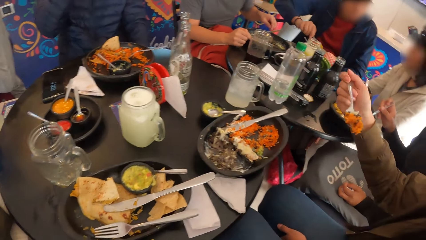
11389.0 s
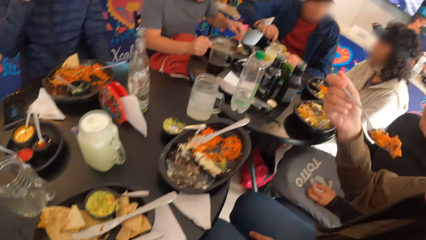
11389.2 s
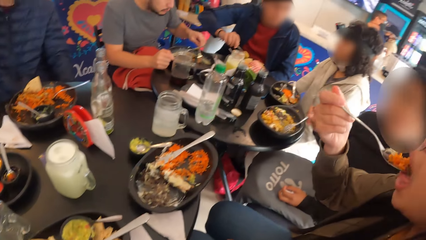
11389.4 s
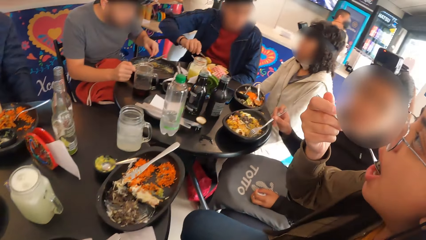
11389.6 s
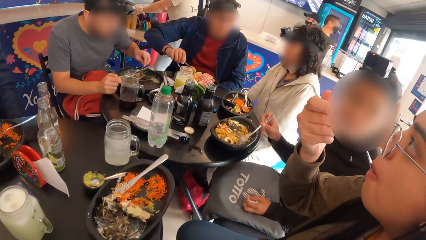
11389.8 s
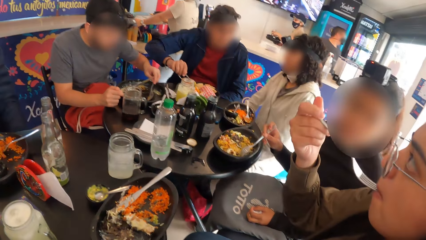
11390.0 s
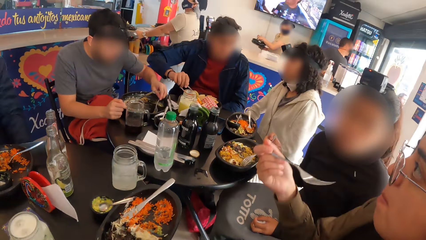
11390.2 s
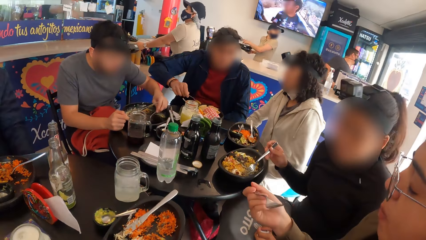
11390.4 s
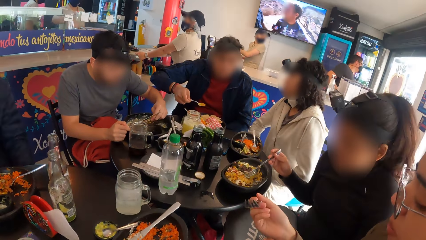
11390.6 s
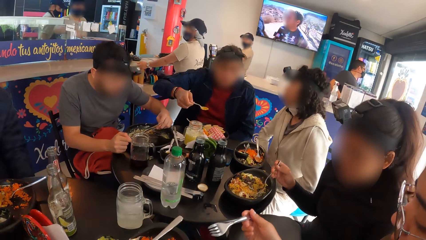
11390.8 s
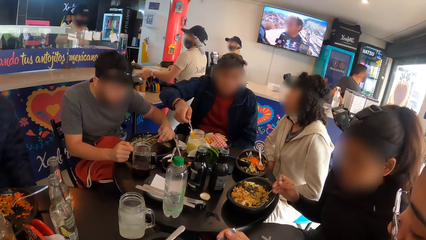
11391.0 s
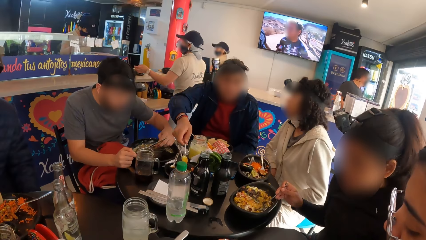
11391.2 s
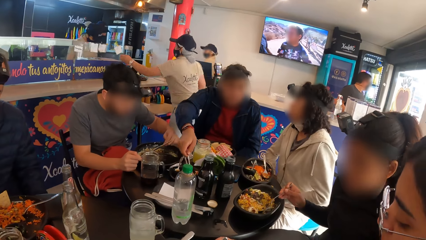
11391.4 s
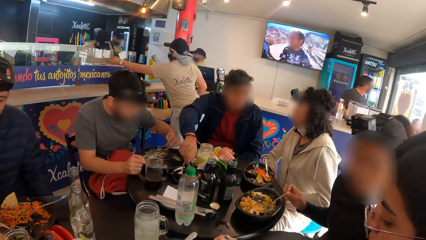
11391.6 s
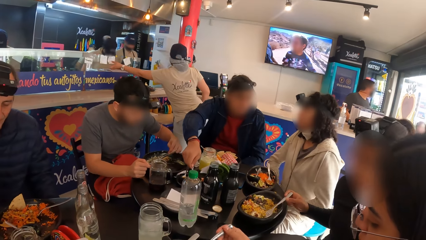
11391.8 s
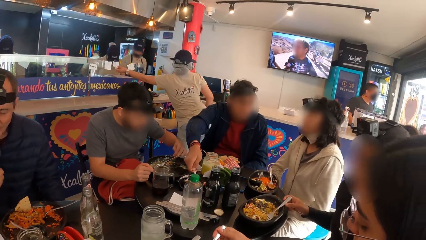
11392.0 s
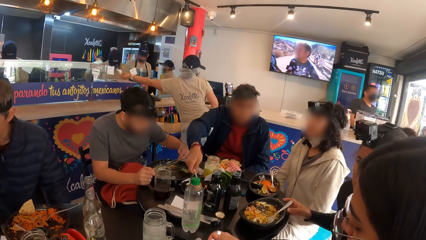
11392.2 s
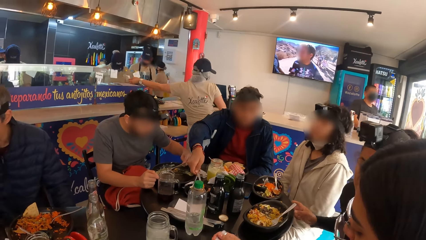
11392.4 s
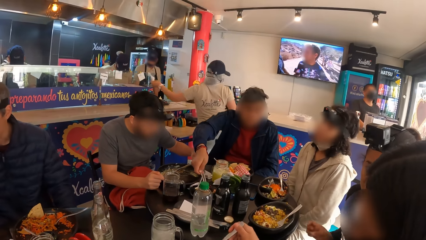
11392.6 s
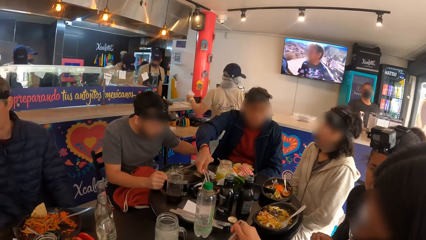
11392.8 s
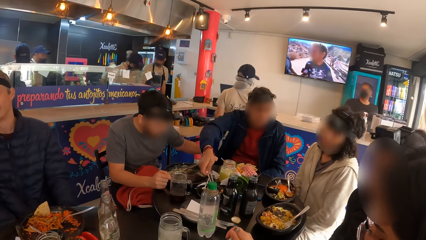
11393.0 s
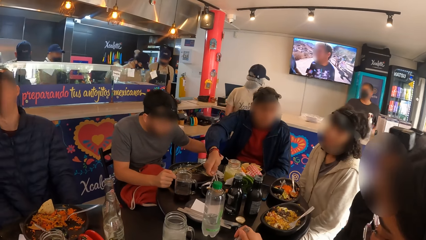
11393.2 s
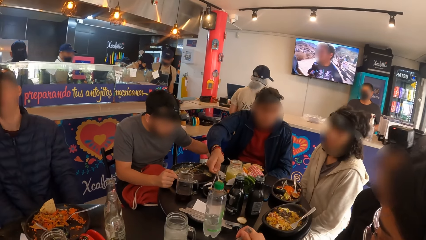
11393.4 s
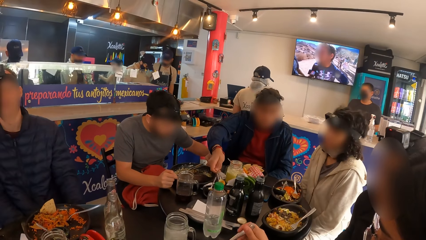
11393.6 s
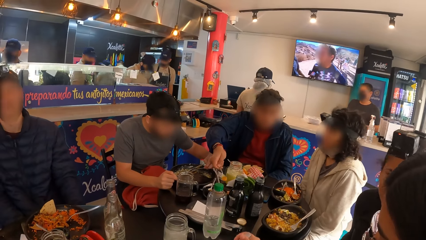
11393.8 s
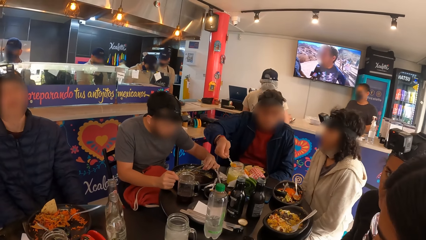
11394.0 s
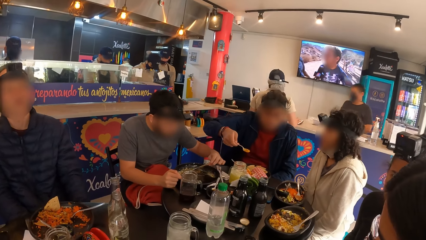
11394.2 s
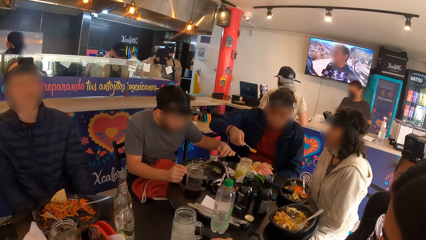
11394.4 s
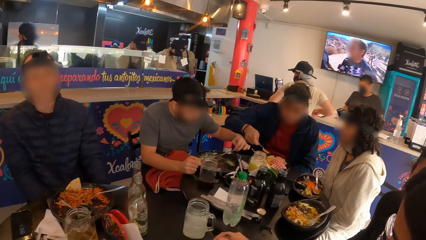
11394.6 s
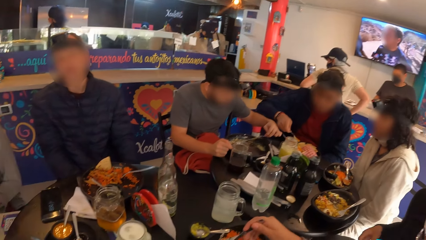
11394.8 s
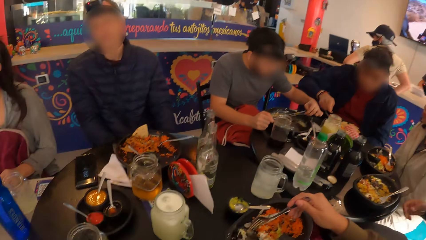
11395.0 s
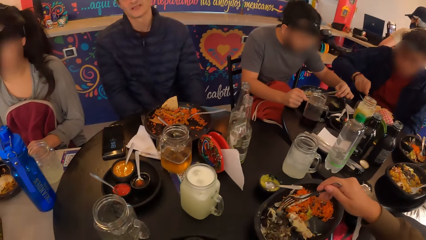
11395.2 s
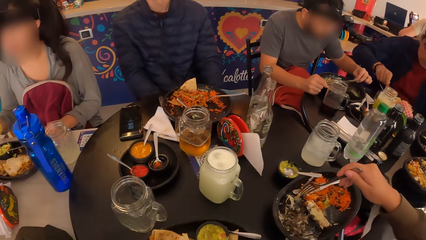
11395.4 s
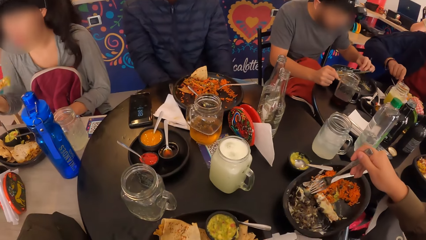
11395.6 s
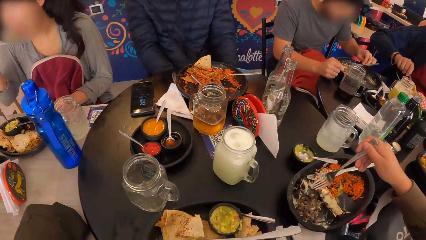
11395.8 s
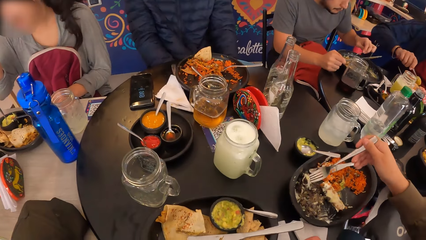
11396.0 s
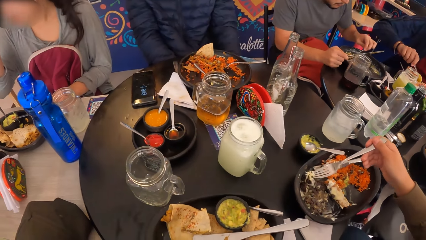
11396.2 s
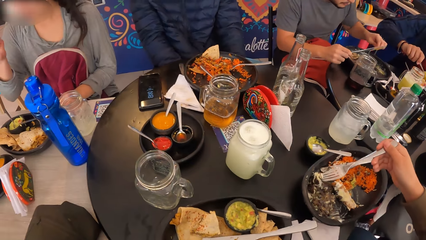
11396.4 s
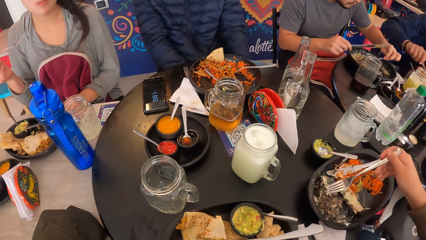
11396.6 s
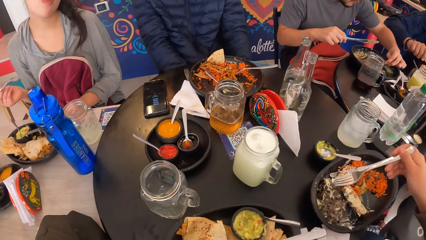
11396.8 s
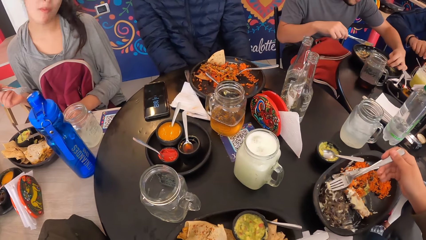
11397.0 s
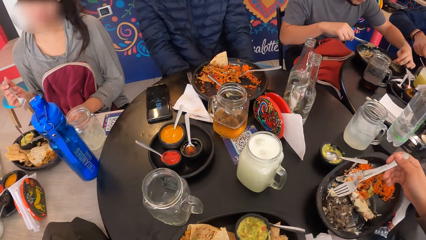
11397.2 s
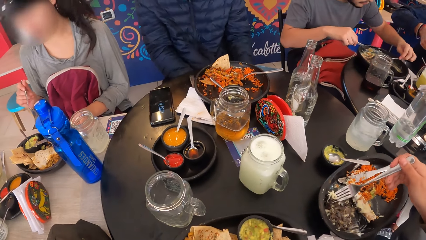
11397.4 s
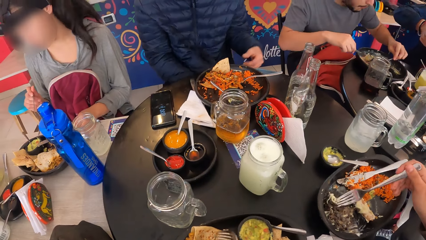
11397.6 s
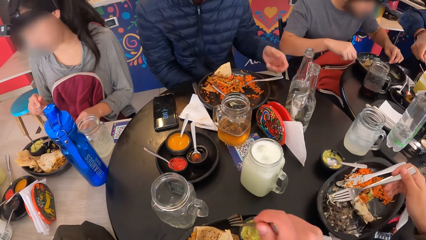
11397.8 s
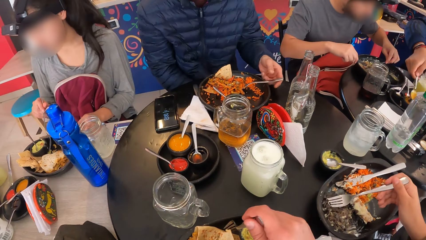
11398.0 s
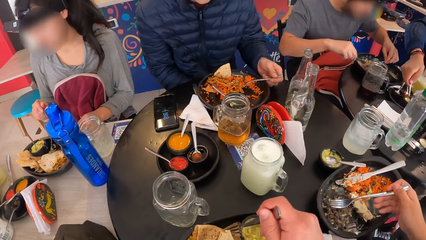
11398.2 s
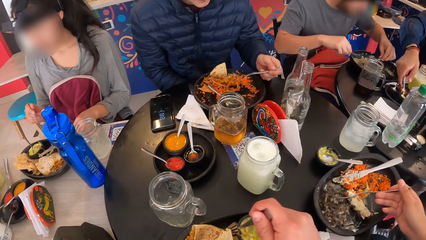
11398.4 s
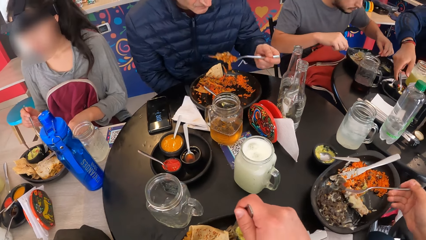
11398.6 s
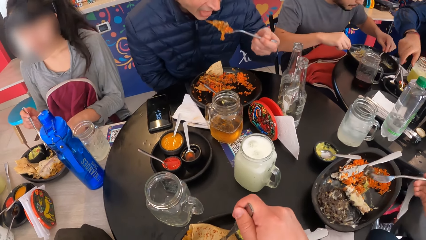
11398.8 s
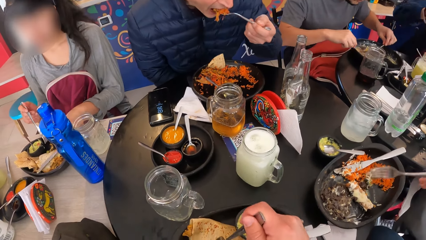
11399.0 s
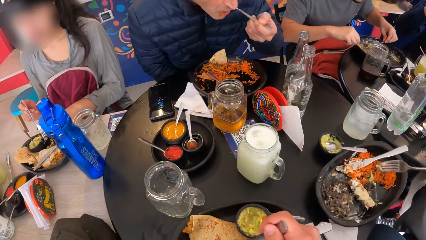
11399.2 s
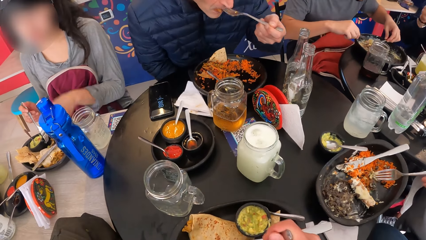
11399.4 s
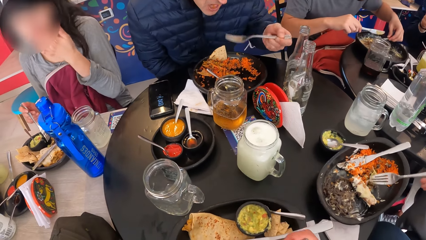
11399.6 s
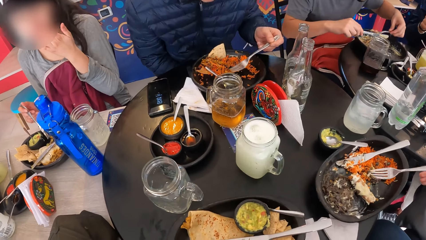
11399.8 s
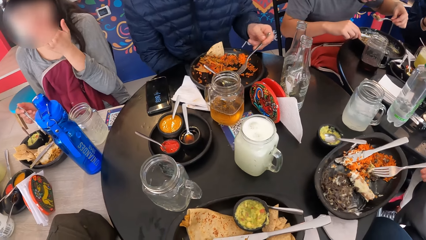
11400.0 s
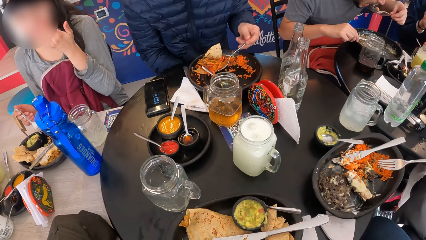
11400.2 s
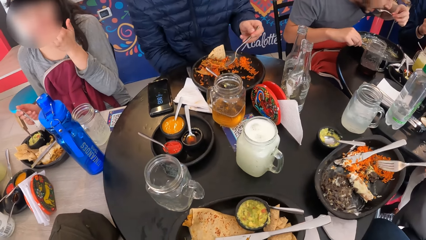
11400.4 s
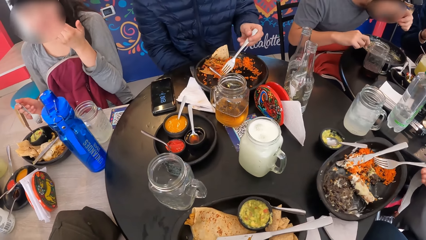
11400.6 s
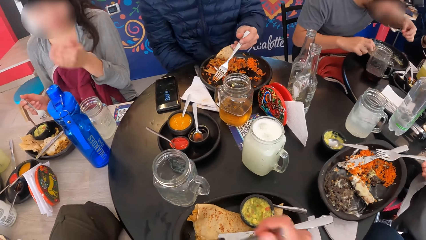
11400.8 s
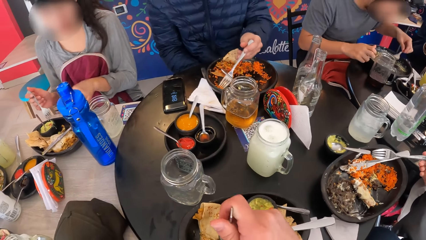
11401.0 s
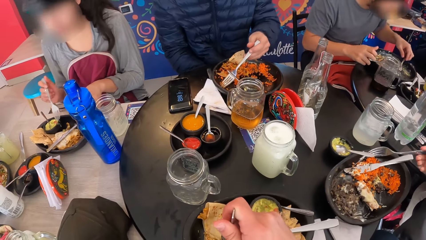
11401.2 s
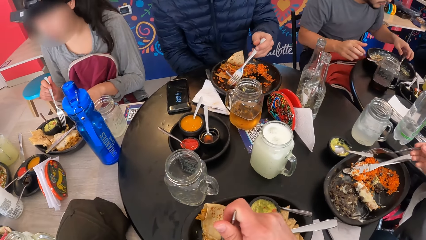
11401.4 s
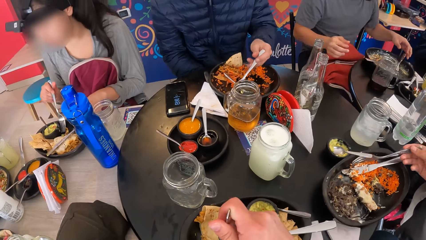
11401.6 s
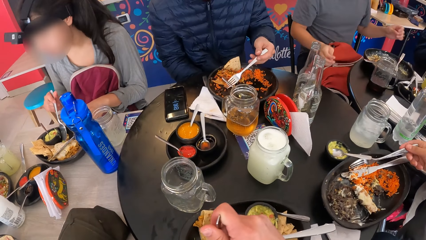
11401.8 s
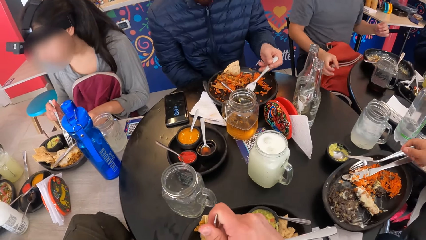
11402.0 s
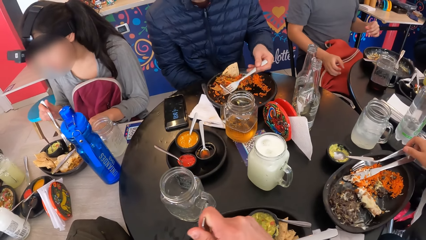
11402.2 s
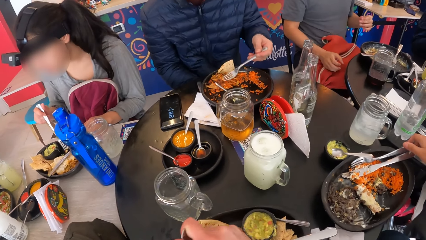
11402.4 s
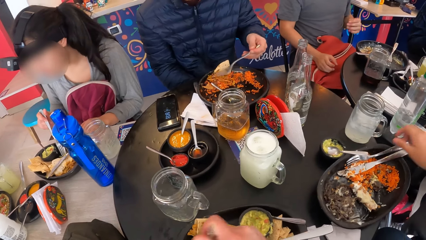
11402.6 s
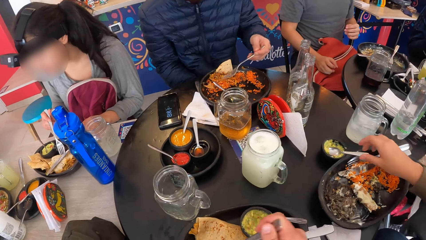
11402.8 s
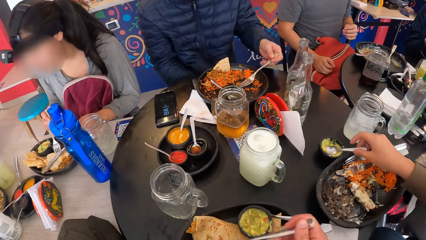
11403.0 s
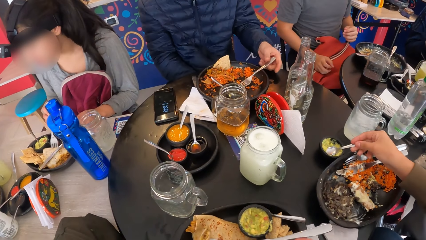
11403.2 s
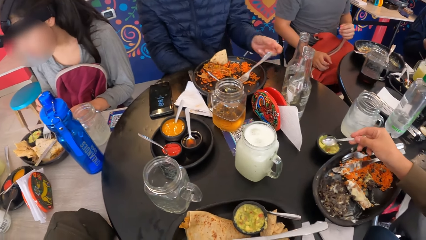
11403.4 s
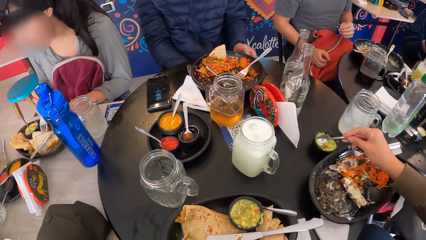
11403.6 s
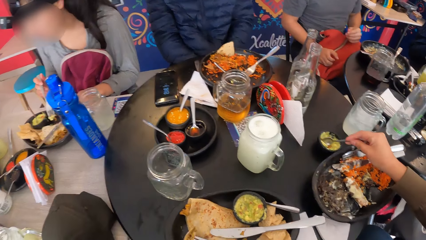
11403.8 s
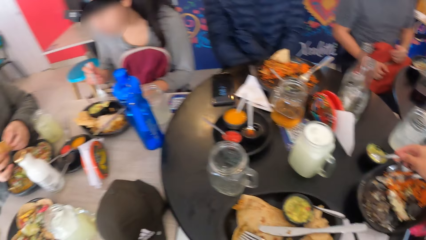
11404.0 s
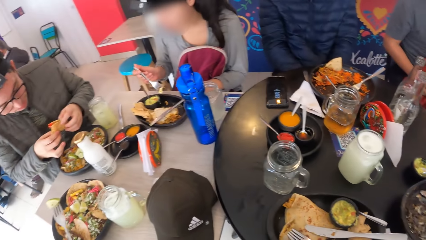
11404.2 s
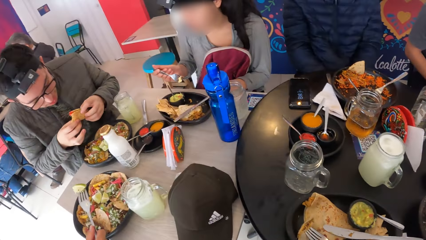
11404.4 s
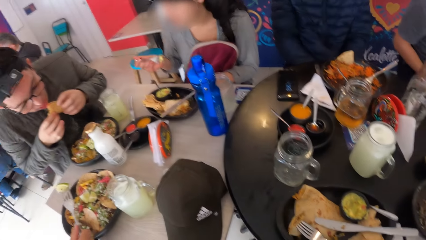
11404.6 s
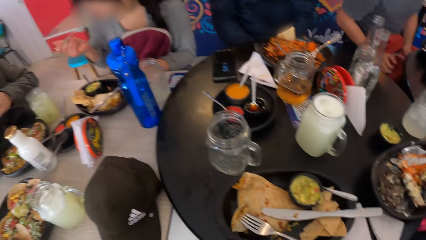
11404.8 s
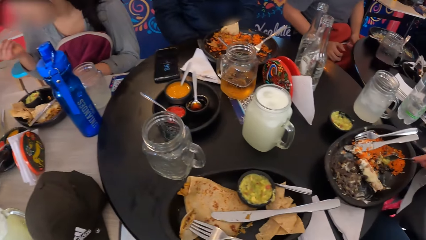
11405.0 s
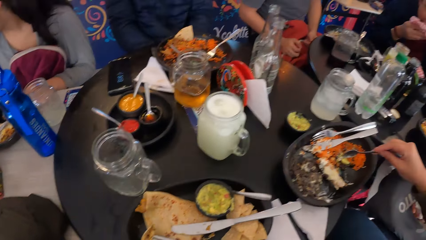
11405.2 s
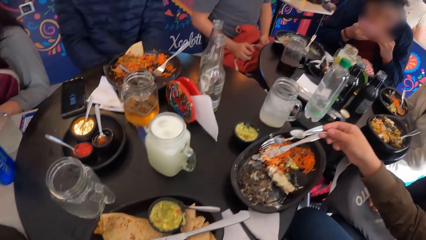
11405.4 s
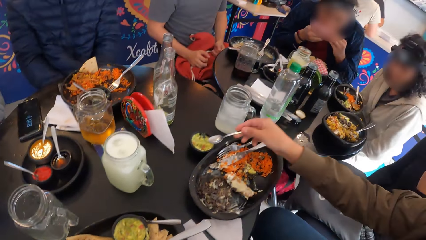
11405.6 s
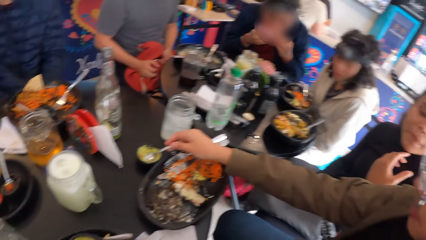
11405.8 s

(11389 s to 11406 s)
The camera wearer picks the fork. A man drops the spoon in the sauce bowl on the table in his right hand. Another man eats the rice from the plate with the fork in his left hand. A woman puts the minced meat in the rice with the fork in her right hand. The camera wearer picks food, eats food and picks food. The woman takes sauce from the sauce bowl with the spoon in her right hand. The camera wearer eats food. Another woman takes the taco piece from the plate with the fork in her right hand. A third man eats a taco with both hands. The camera wearer puts the fork on the plate.
